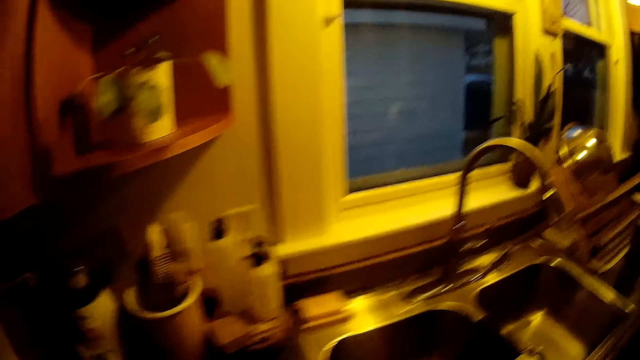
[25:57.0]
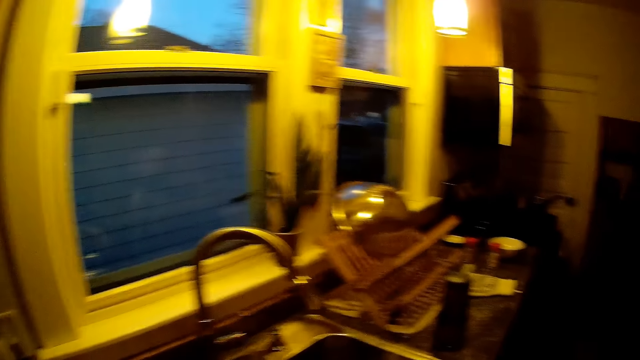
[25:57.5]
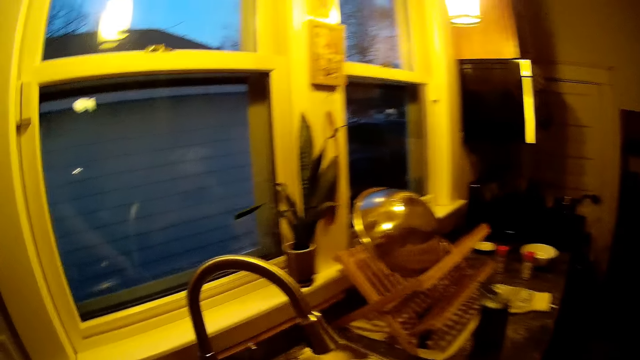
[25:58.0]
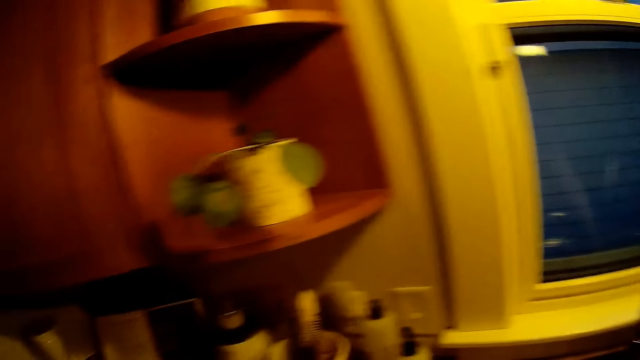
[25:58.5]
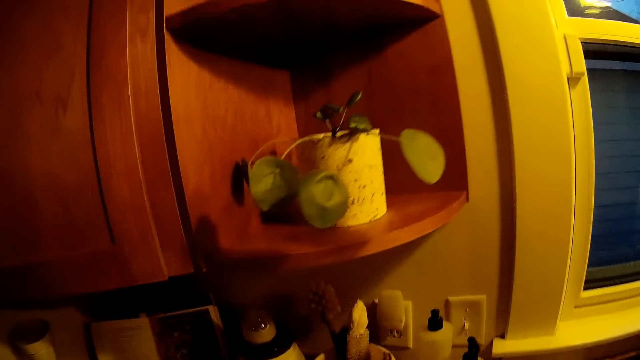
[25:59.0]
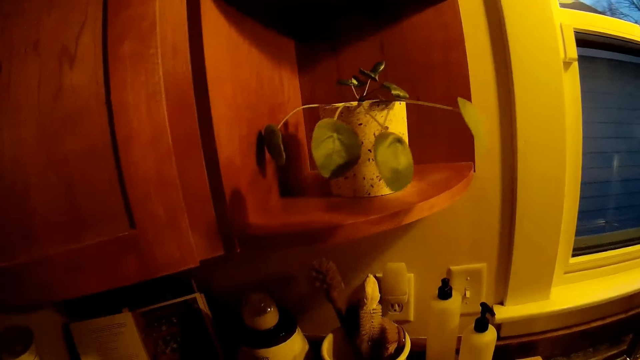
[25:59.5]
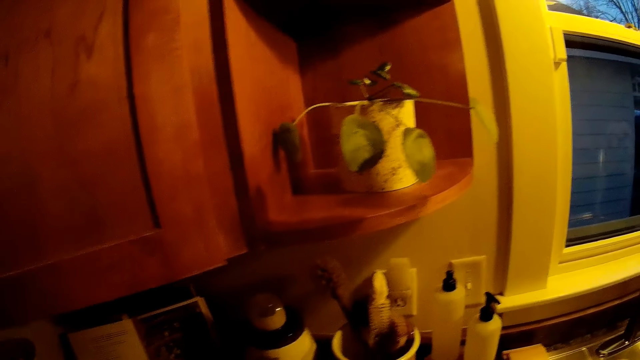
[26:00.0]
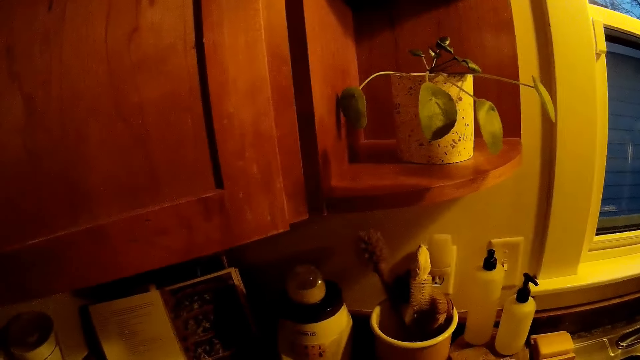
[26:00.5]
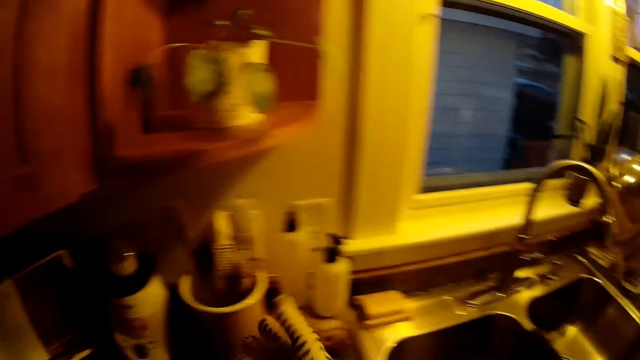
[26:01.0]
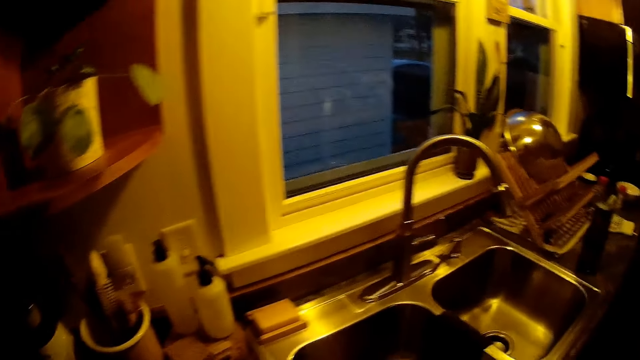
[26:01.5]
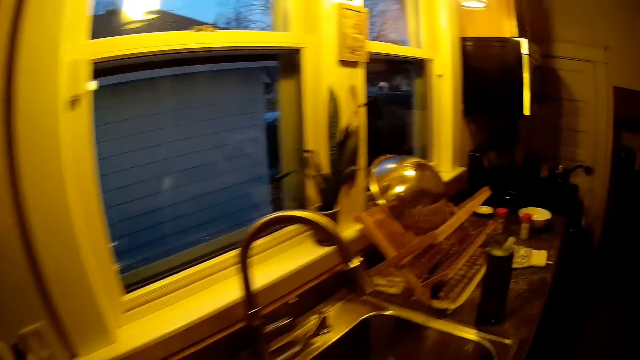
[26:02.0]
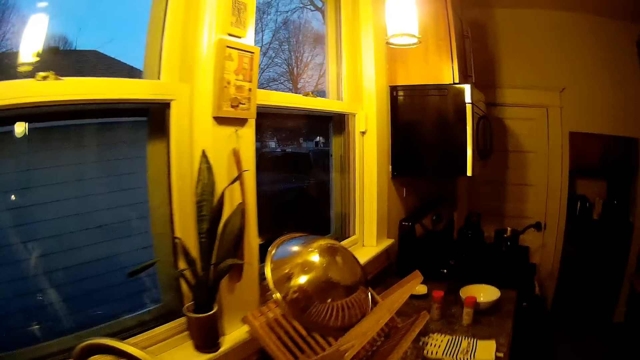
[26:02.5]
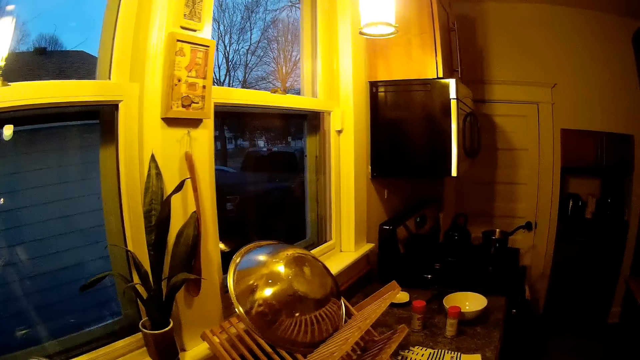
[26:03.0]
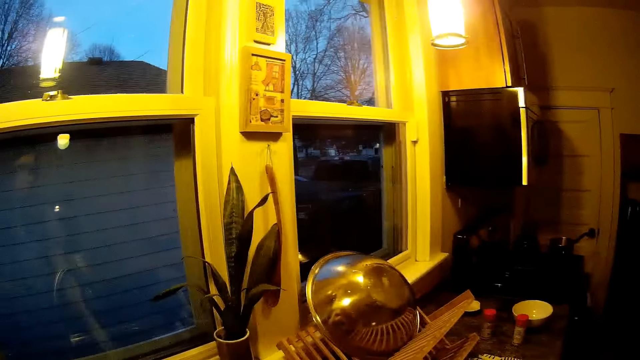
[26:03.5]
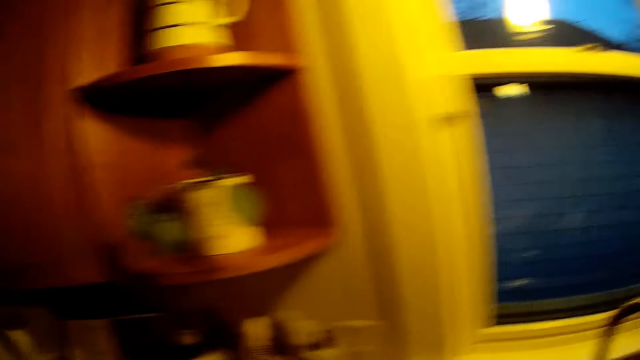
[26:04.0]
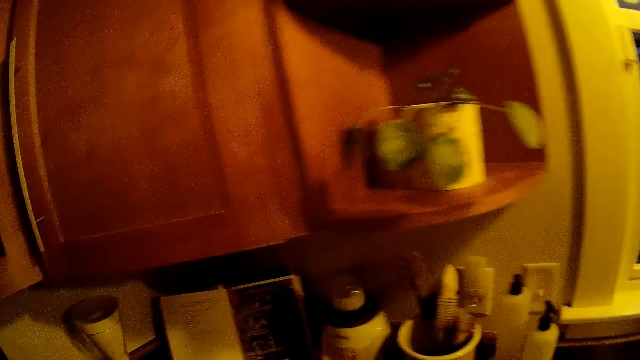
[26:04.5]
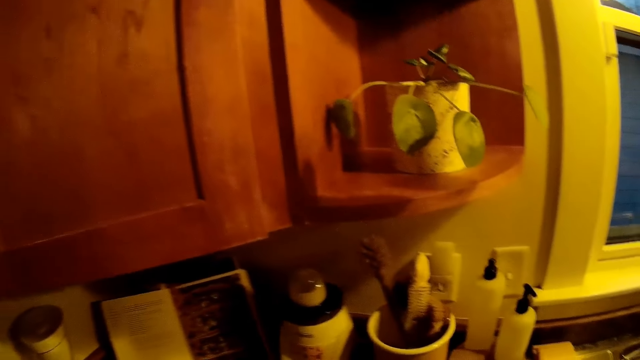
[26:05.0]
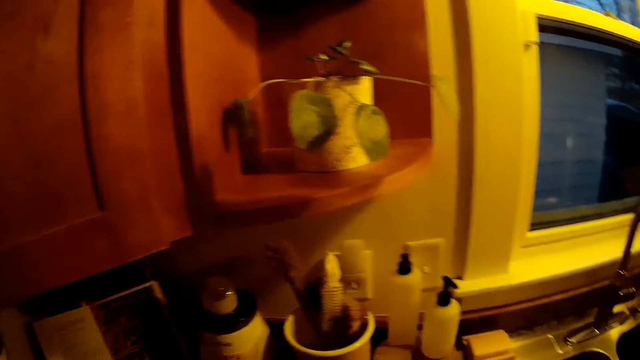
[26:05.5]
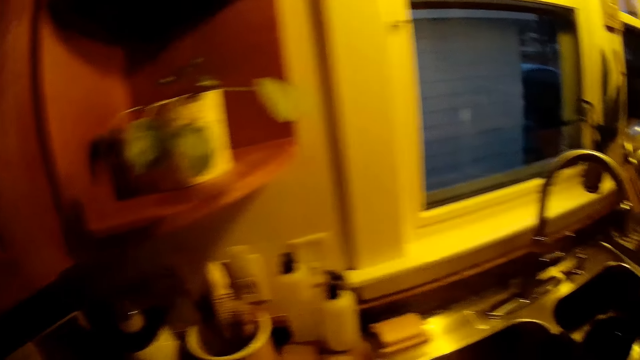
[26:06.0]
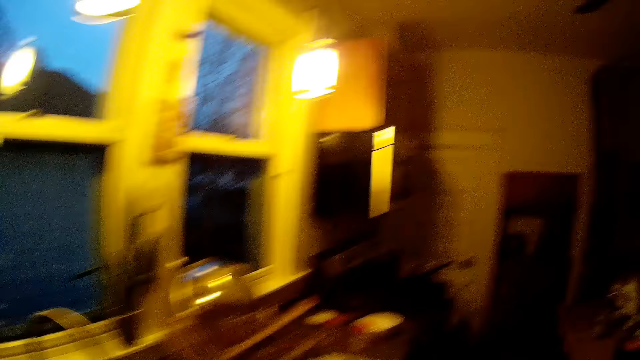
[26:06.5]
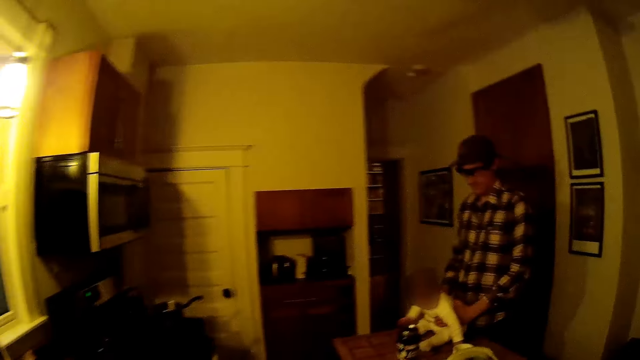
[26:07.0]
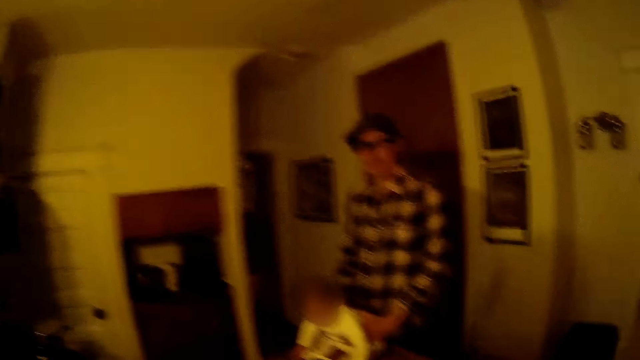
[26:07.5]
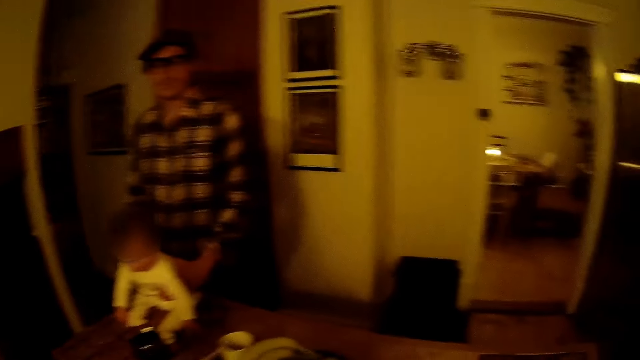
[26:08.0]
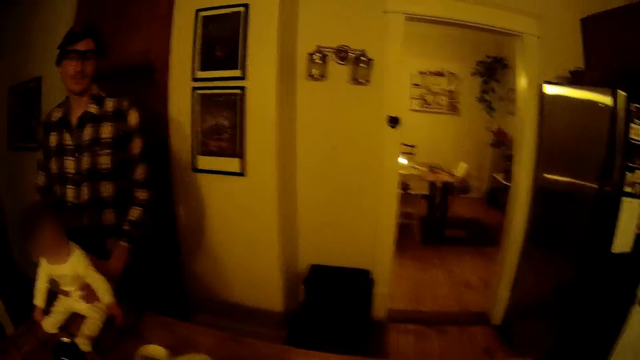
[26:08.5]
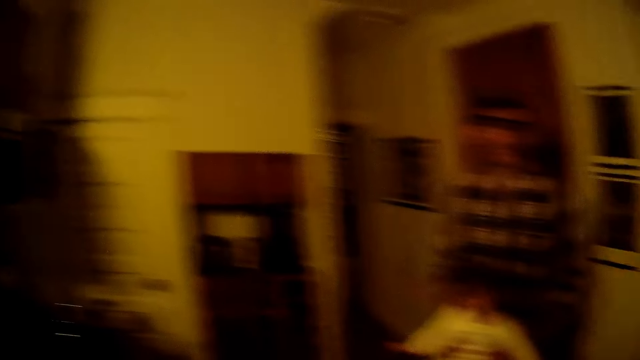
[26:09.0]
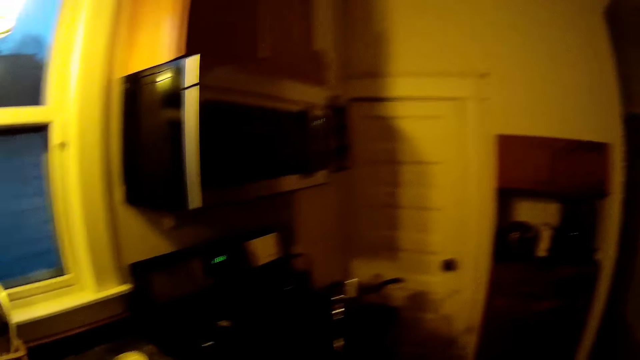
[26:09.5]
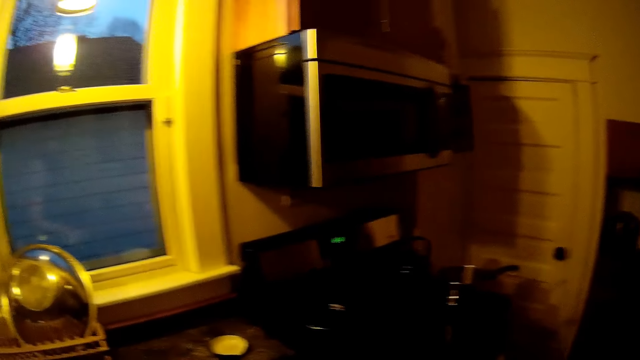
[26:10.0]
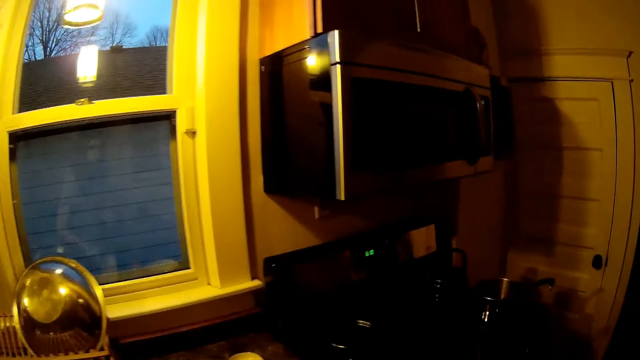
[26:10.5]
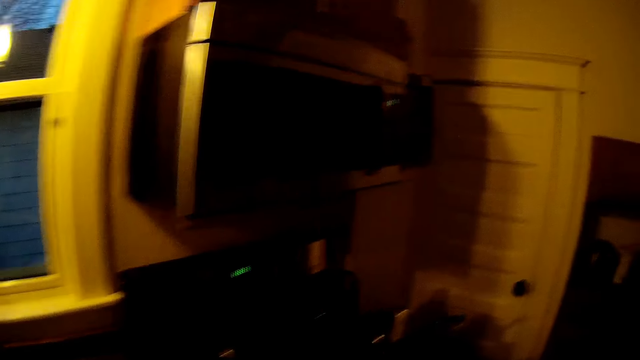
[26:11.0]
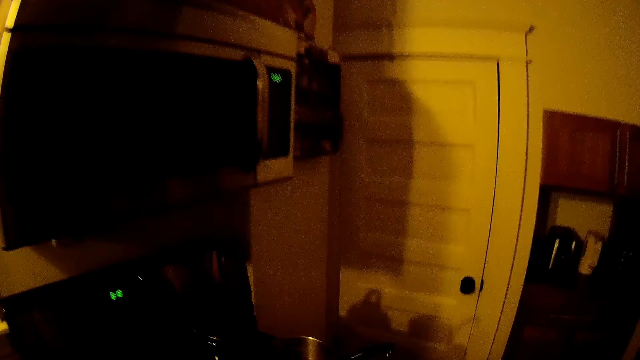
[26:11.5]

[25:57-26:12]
The camera wearer looks around. The man holds the baby on a table with both hands. The camera wearer walks towards the cooker.

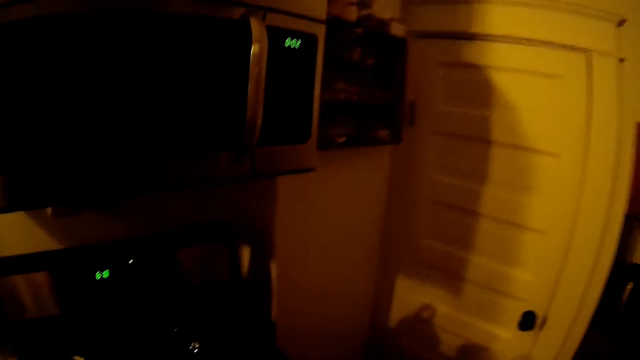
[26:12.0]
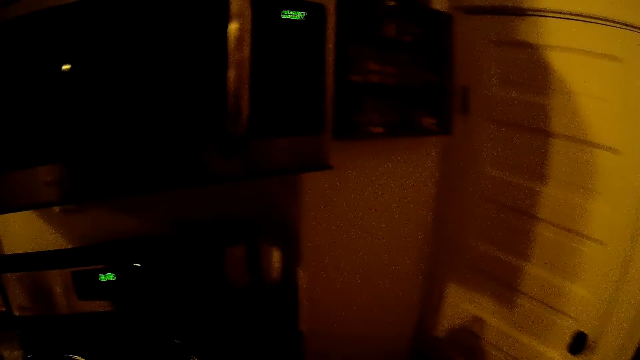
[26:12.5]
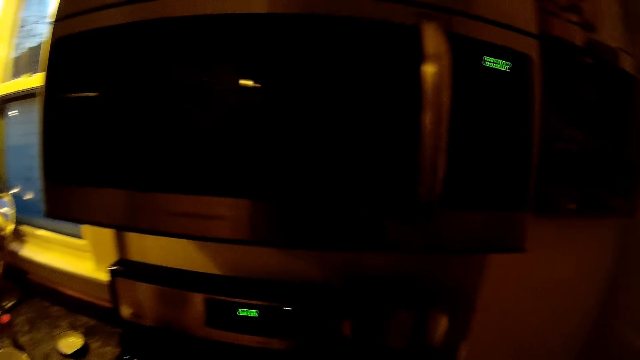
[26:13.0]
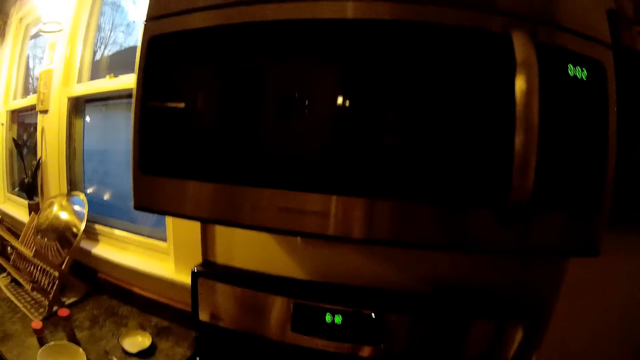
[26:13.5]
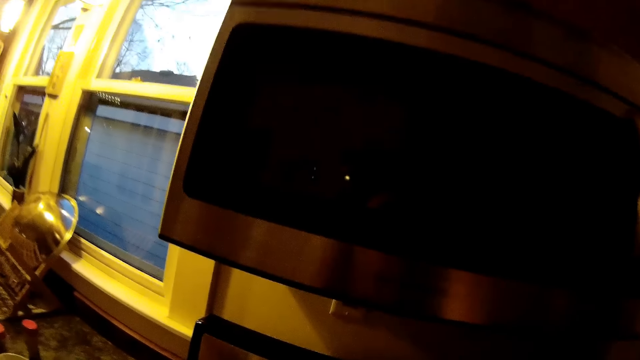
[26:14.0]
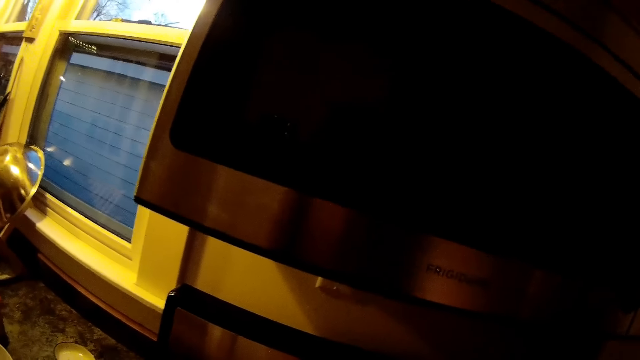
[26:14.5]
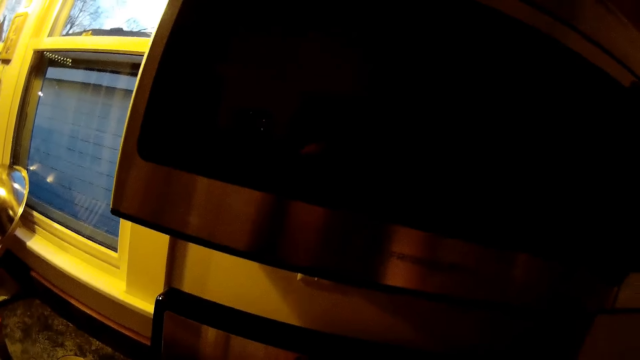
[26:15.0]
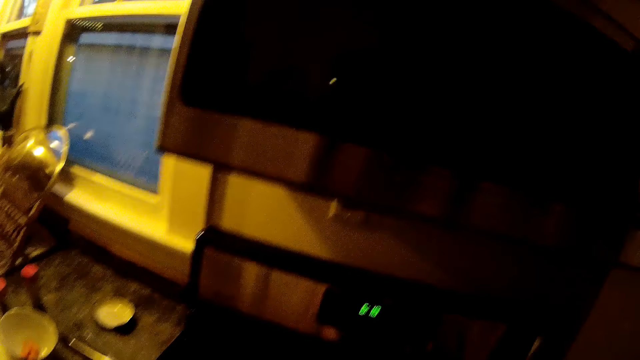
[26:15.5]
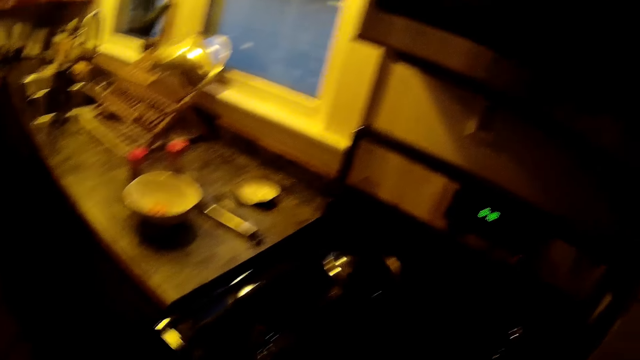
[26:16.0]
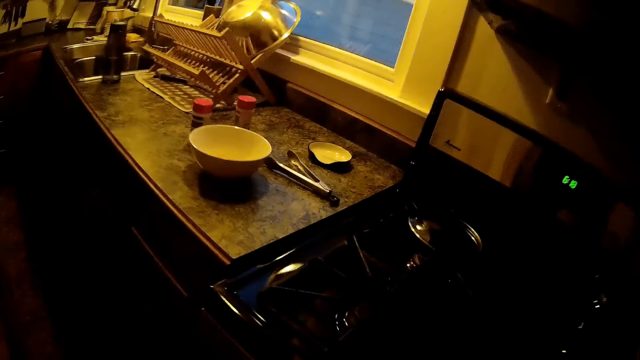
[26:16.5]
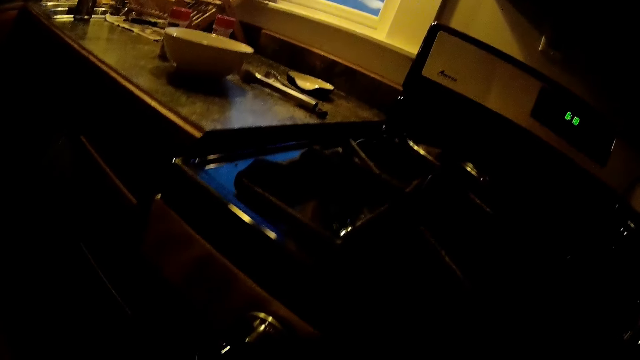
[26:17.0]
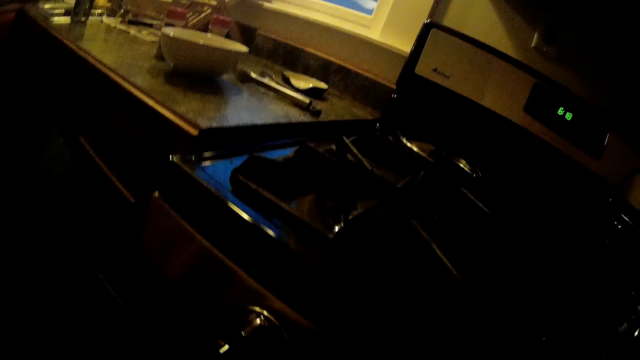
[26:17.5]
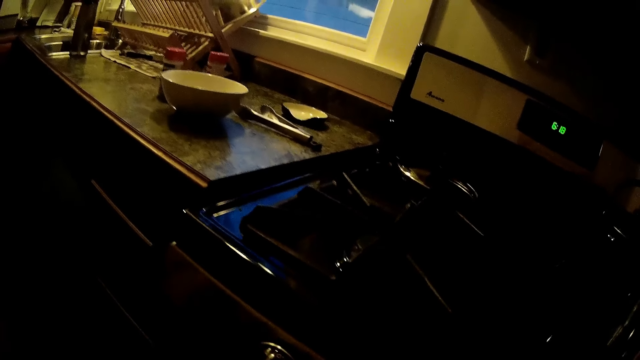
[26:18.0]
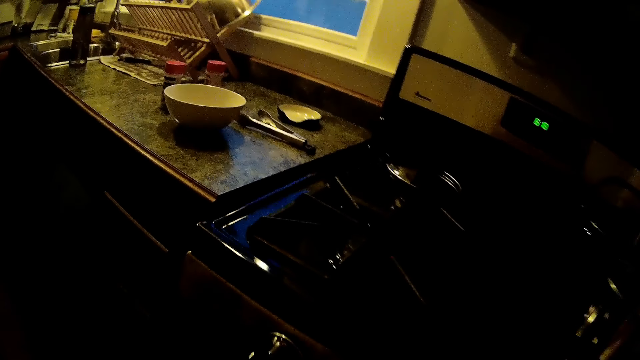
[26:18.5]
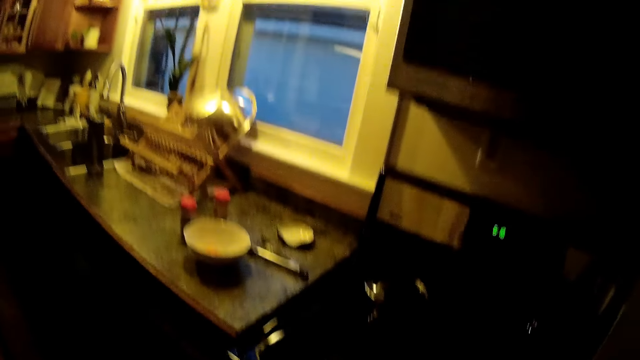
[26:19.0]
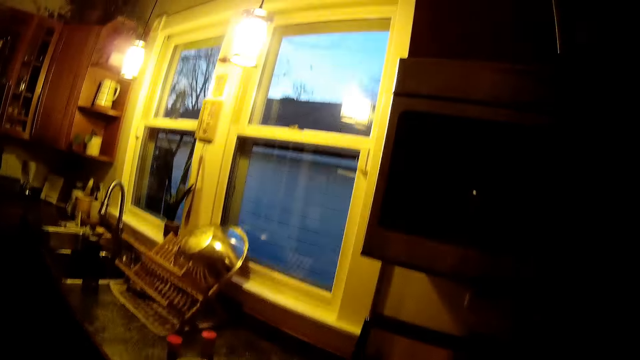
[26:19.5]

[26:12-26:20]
The camera wearer interacts with the man in the kitchen. They bend down.
